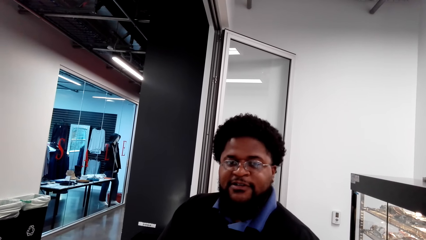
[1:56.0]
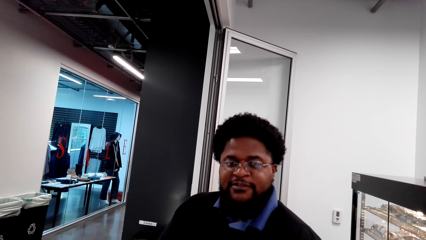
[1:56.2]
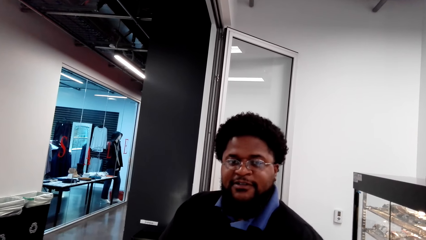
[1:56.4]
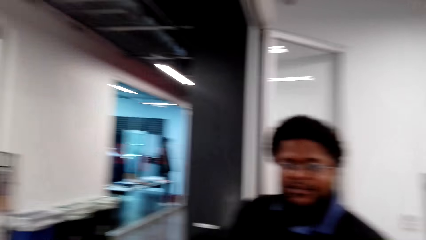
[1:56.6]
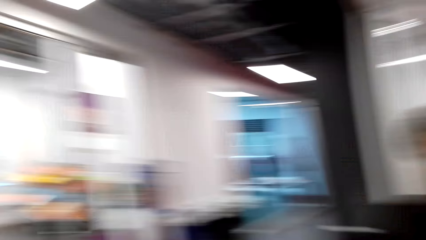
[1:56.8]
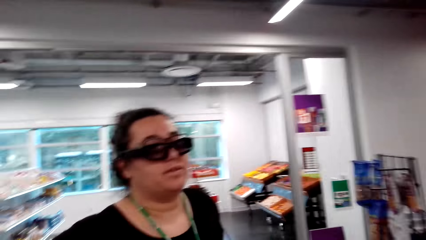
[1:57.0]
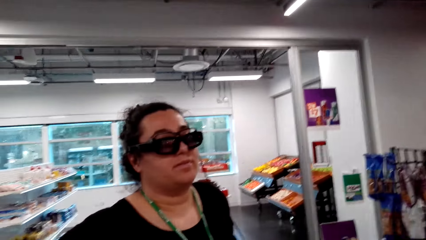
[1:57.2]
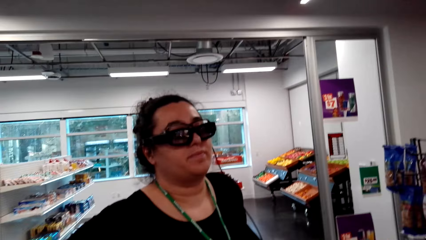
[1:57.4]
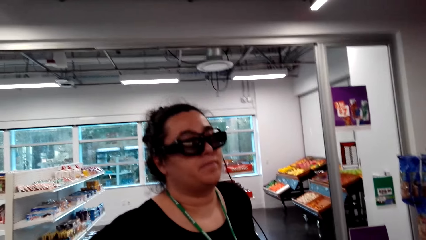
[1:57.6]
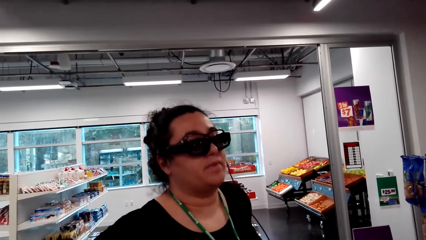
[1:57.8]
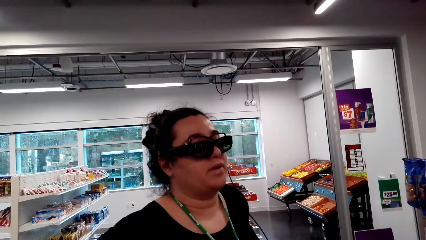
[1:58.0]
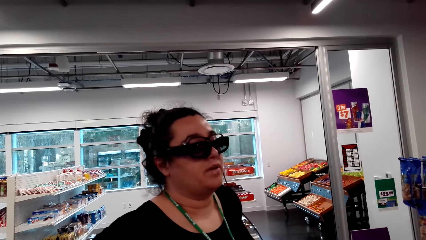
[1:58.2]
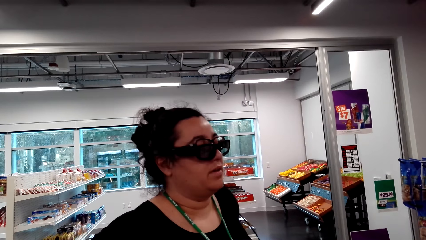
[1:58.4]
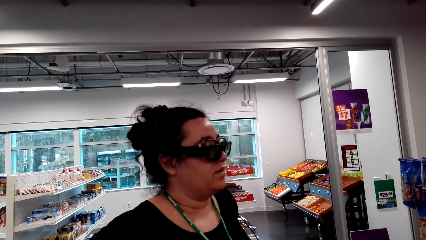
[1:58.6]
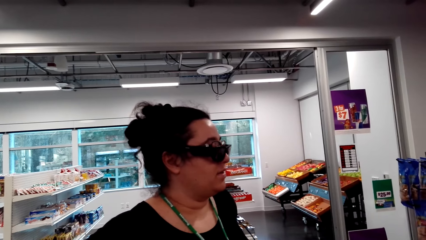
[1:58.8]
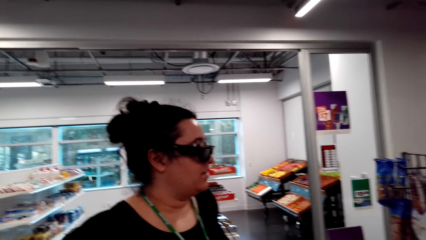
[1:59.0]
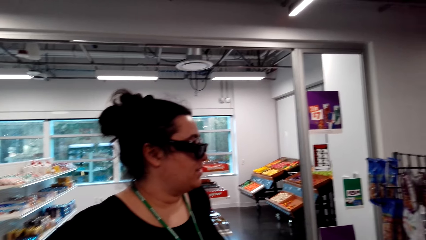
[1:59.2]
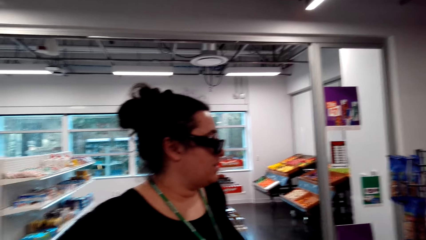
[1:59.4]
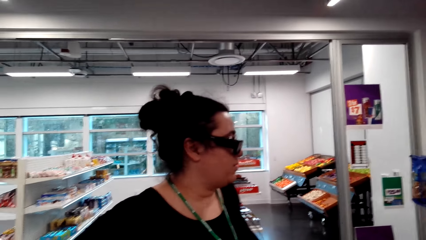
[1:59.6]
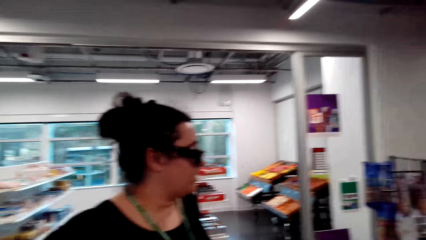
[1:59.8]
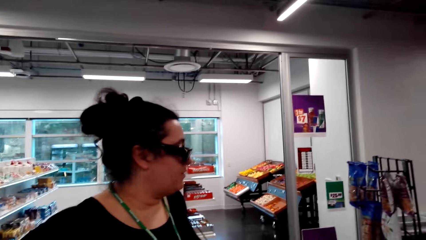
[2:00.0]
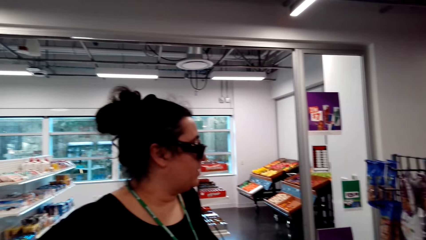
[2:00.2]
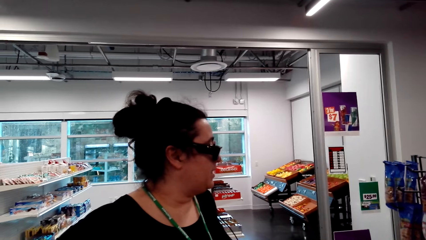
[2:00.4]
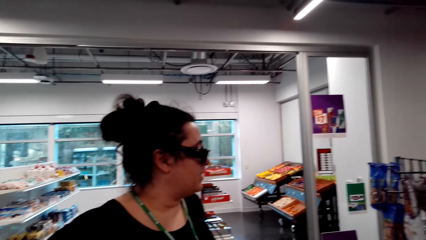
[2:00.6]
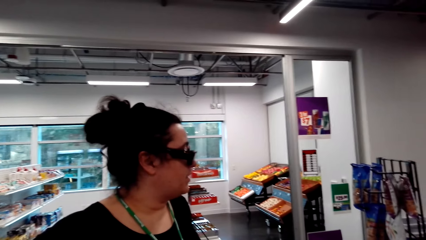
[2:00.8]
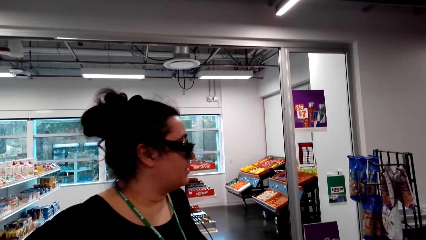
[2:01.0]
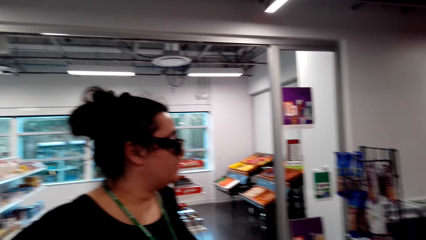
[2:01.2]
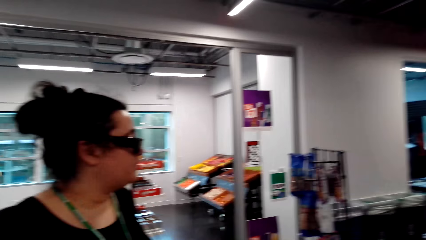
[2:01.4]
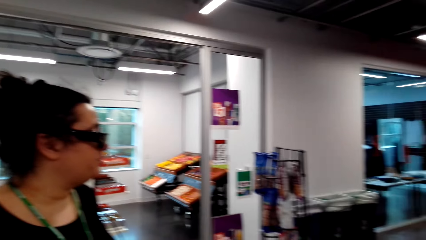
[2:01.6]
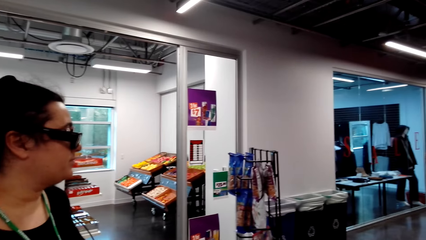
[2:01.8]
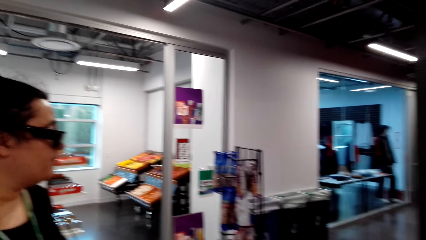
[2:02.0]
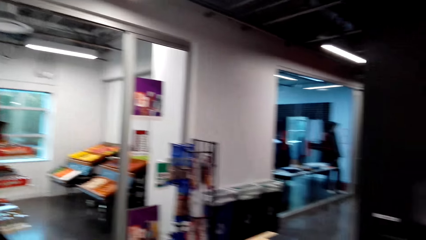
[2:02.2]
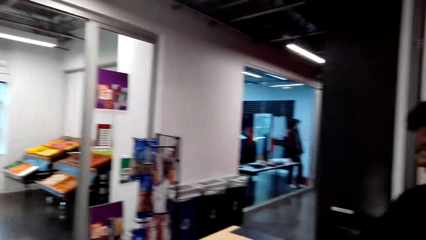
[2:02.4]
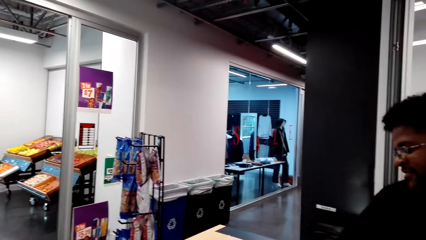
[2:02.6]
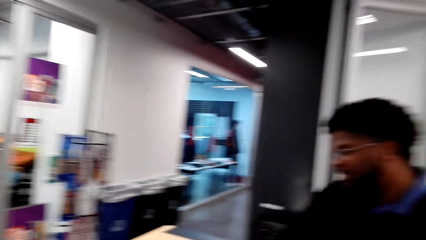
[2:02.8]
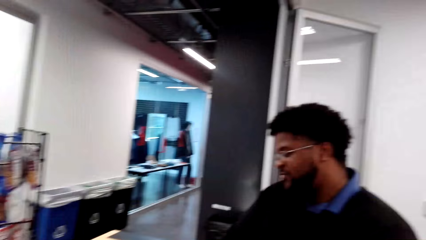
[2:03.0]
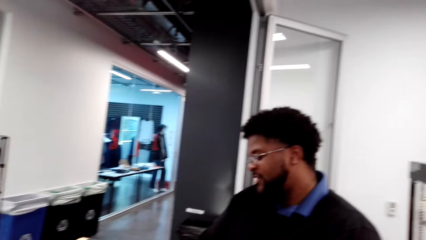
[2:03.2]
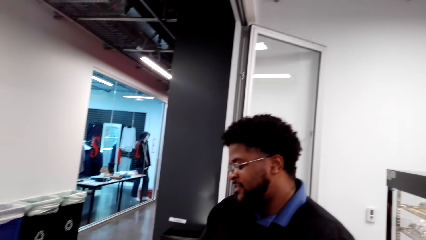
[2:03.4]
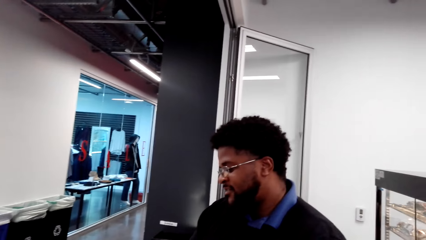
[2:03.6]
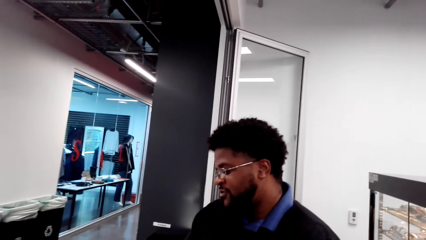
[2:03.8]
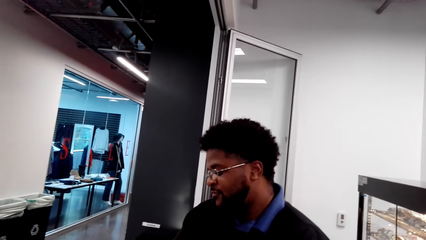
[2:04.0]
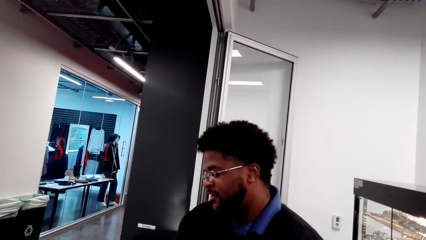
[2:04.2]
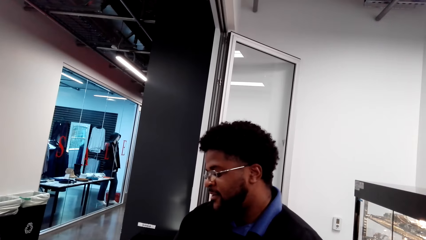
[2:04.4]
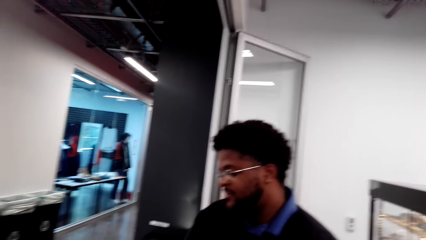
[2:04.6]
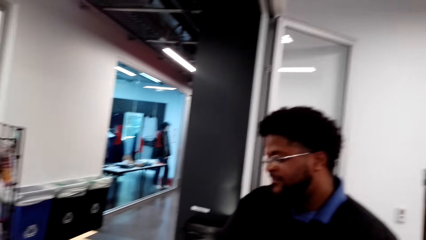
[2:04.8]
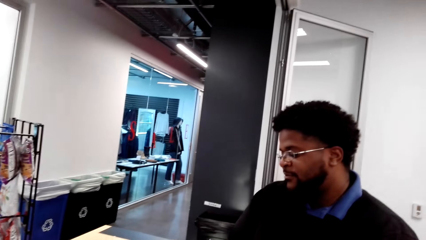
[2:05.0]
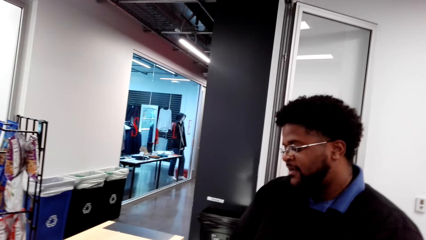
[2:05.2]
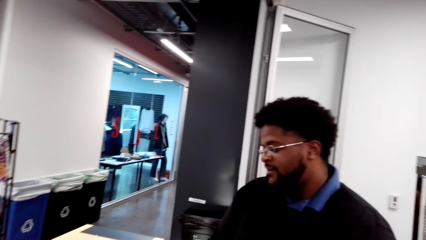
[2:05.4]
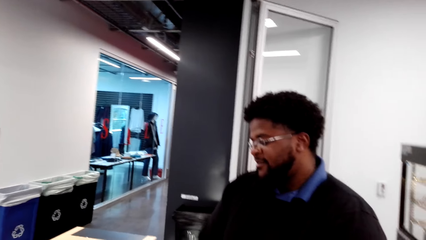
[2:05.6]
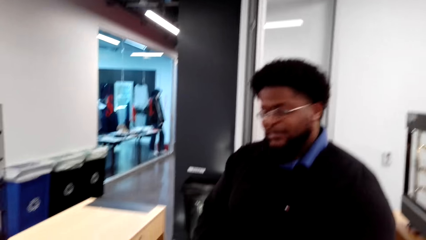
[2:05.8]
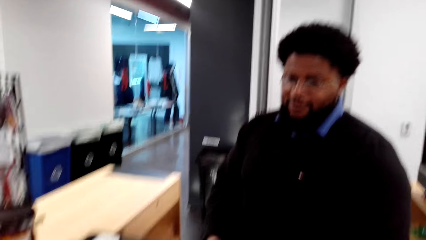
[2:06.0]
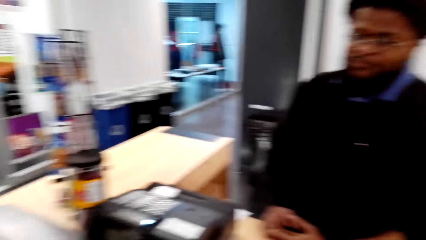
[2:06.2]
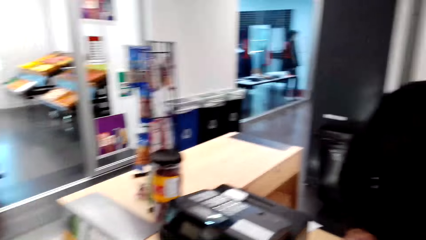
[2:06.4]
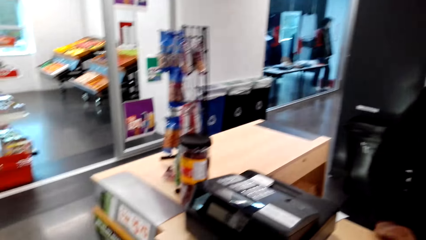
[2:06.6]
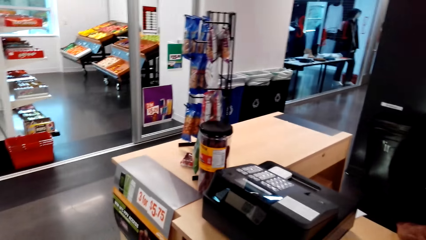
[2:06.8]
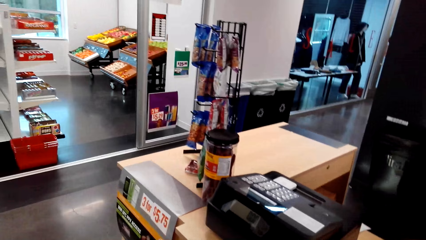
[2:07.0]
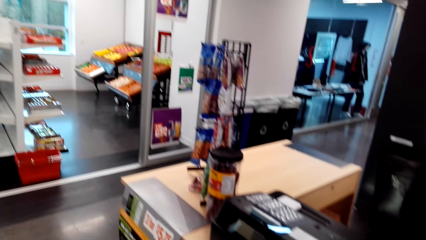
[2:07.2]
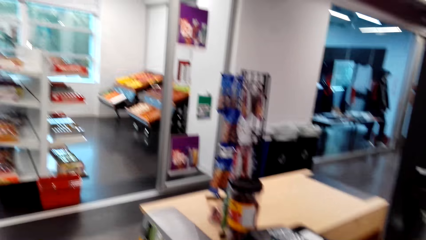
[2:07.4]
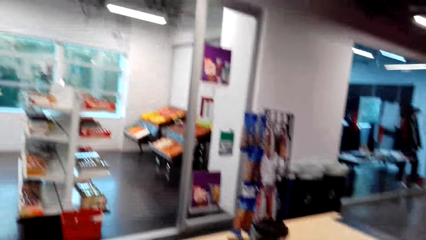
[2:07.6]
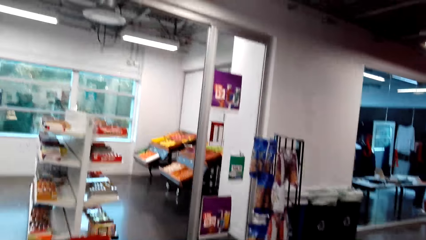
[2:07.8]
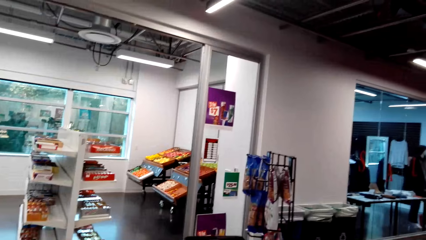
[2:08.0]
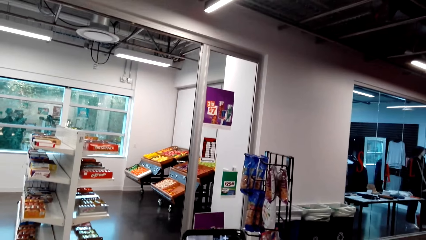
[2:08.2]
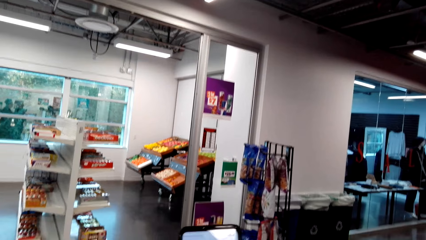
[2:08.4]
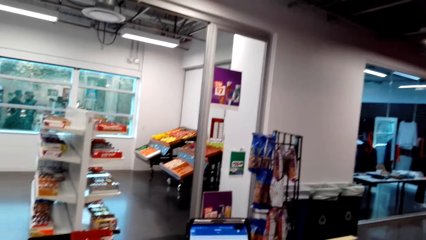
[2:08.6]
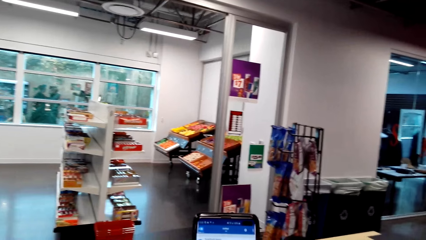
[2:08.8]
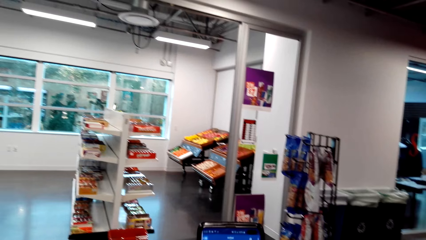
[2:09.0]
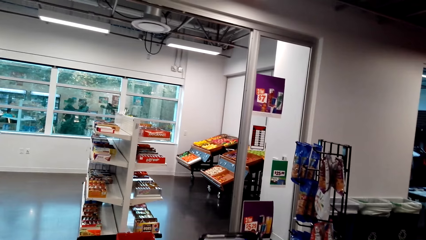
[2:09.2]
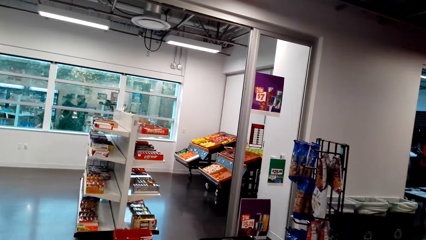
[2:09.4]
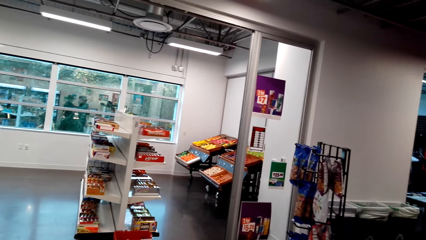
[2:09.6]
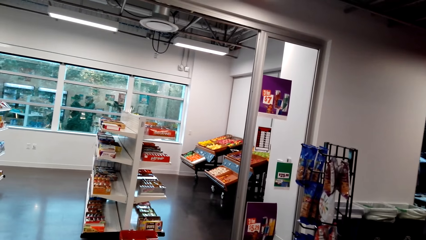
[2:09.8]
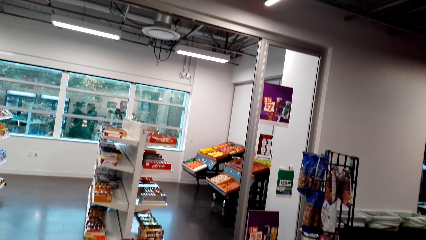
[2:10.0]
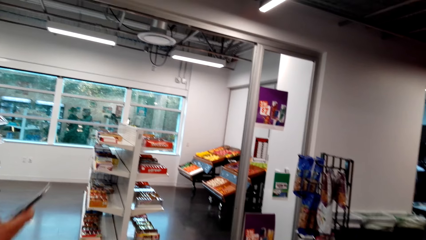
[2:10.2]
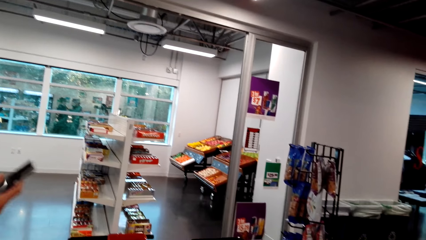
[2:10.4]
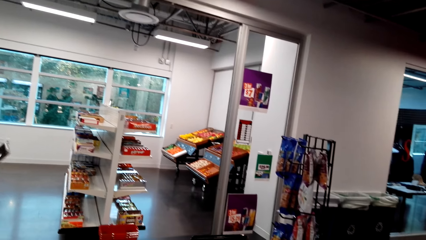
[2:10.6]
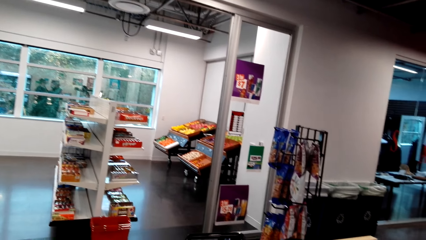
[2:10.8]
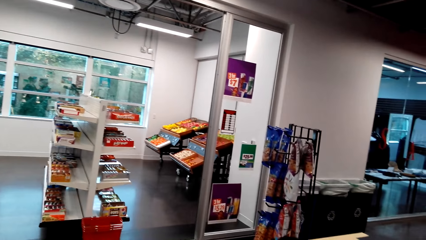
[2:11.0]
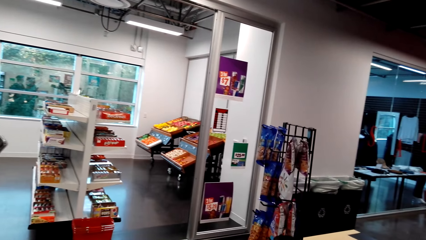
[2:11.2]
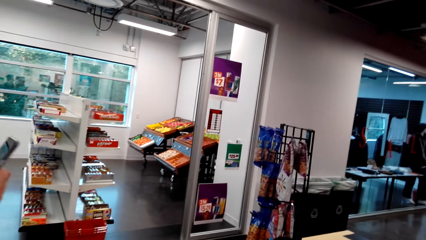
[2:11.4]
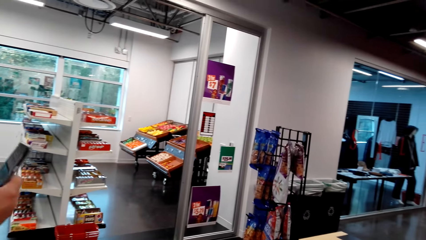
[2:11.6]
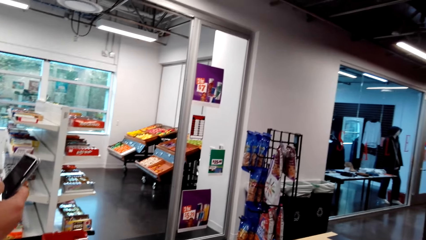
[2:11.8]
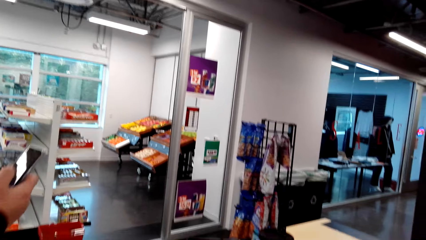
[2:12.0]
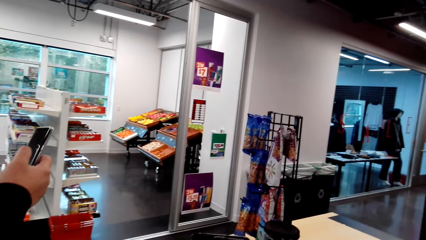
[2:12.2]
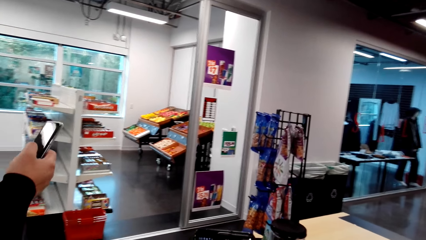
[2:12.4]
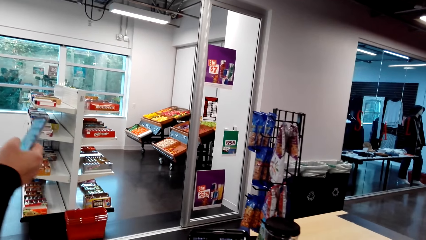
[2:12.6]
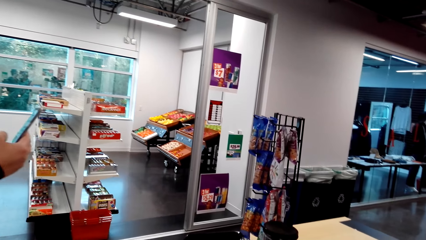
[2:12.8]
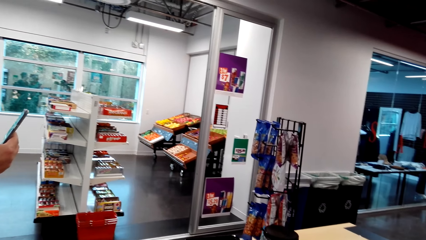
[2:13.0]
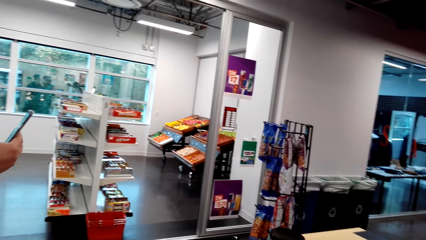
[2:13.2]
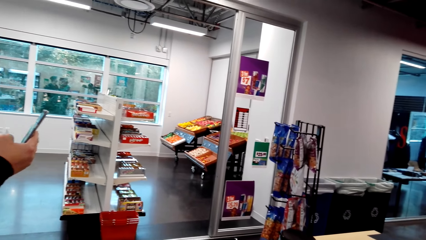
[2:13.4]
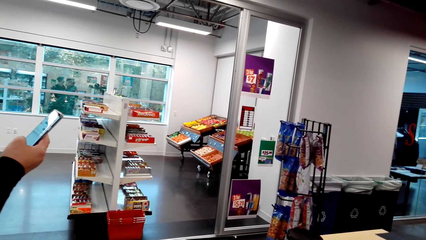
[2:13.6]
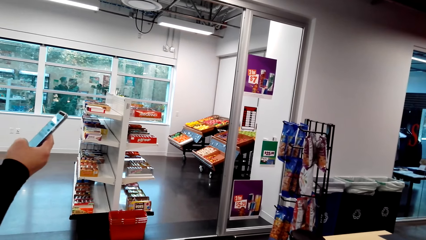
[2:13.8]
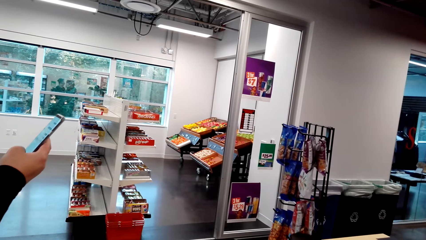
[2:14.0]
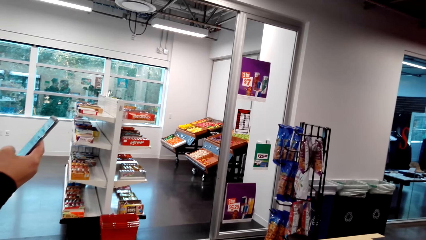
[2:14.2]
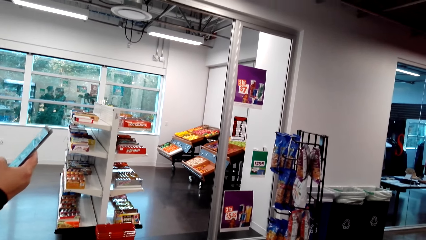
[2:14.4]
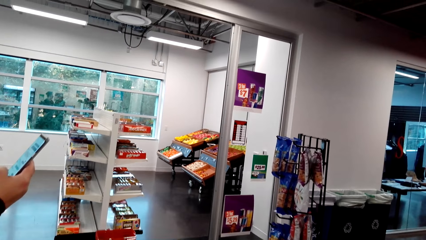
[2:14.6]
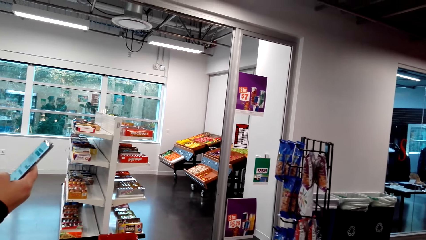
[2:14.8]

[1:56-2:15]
A woman stands close to the camera wearer. The woman converses with a man. Another man looks at the counter. The first man talks with the camera wearer. The camera wearer operates a mobile phone. They look around the supermarket. The woman holds a mobile phone. The camera wearer looks at the mobile phone. The woman holds the mobile phone. The woman operates the mobile phone.
